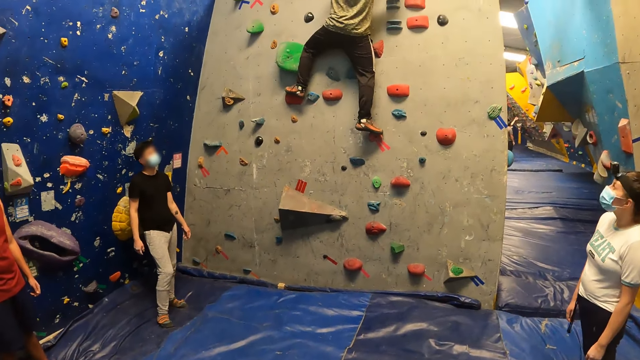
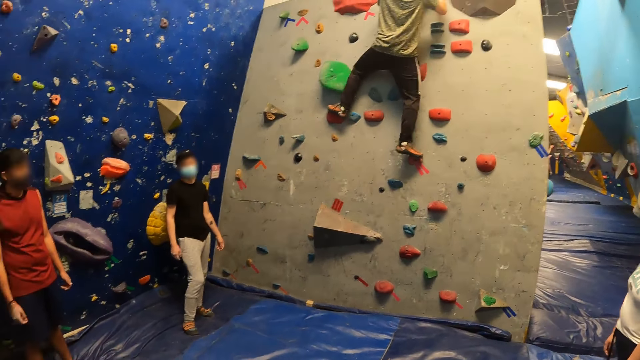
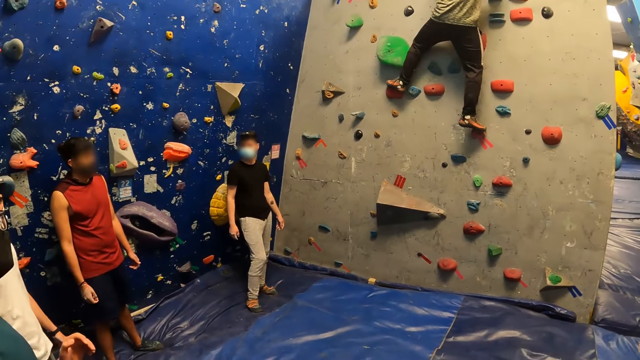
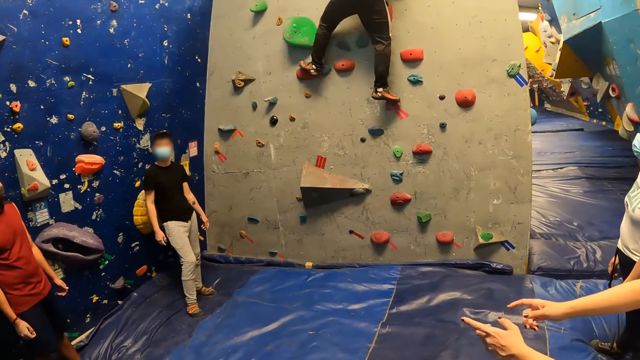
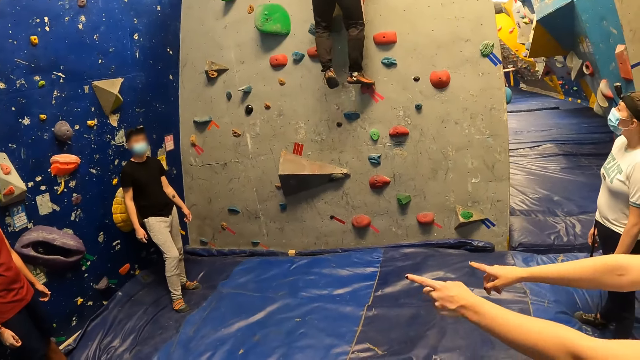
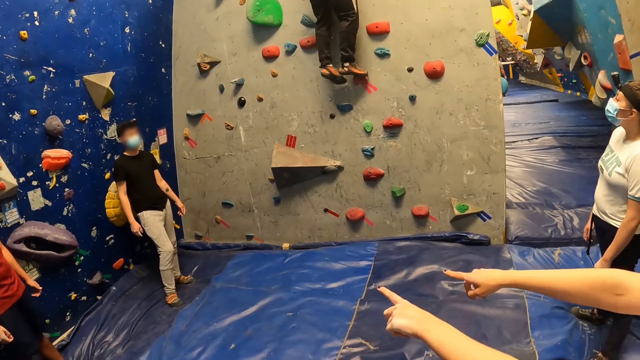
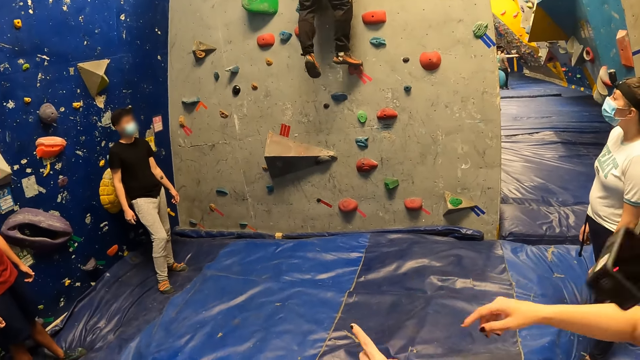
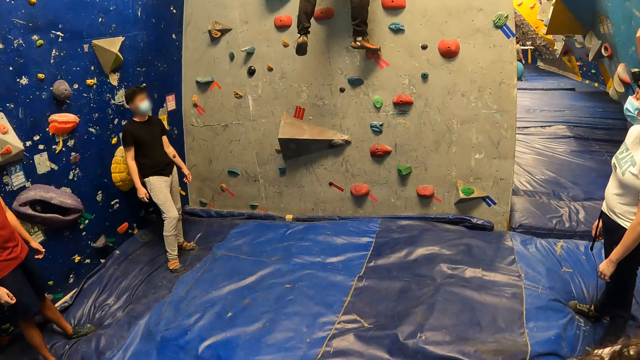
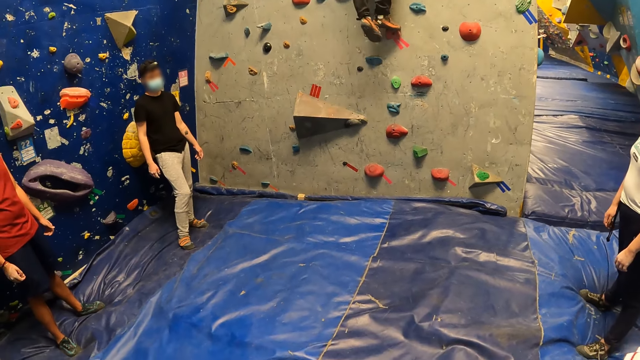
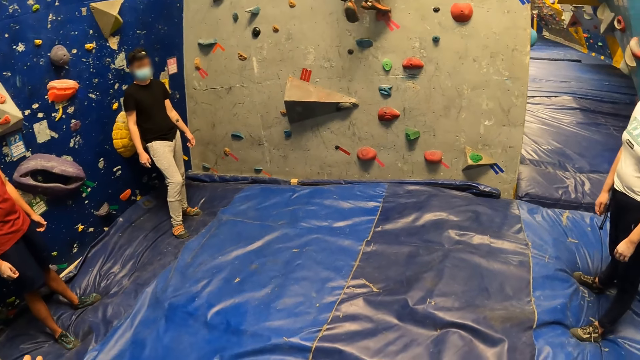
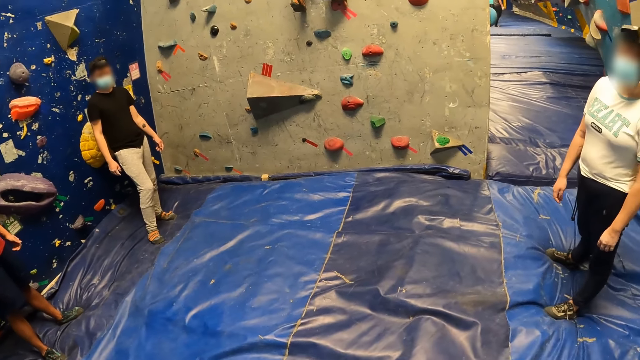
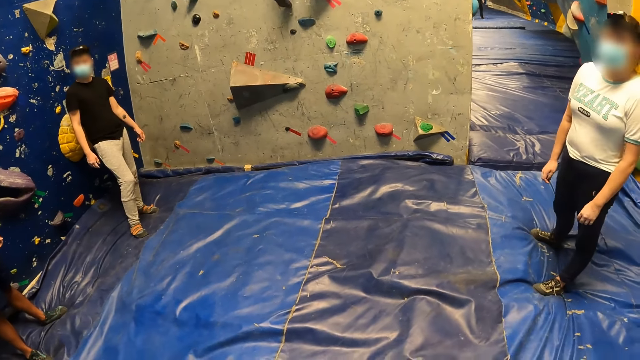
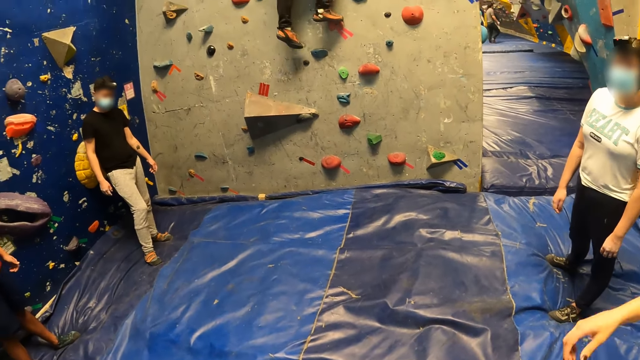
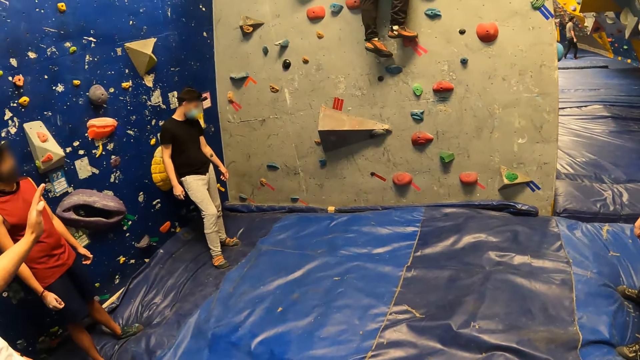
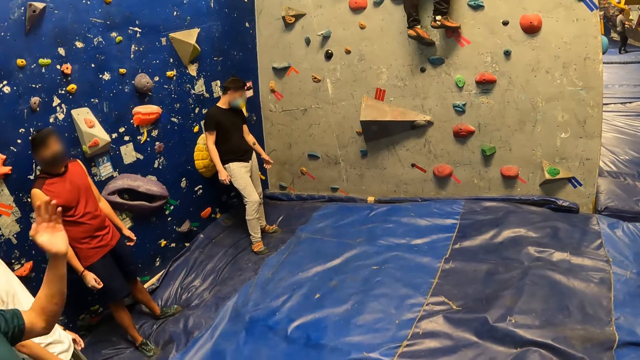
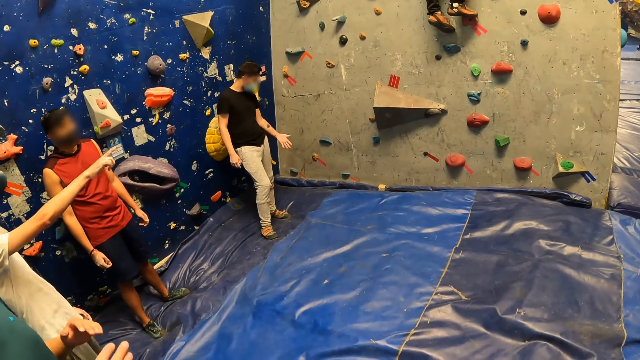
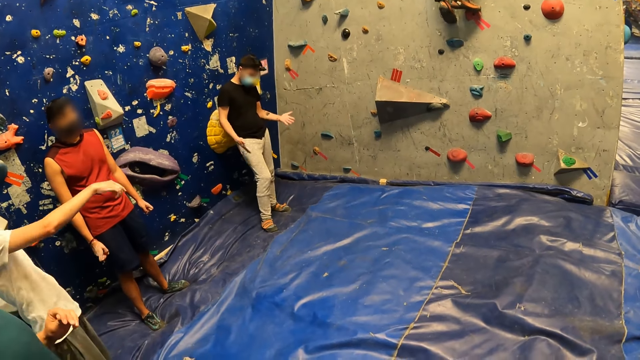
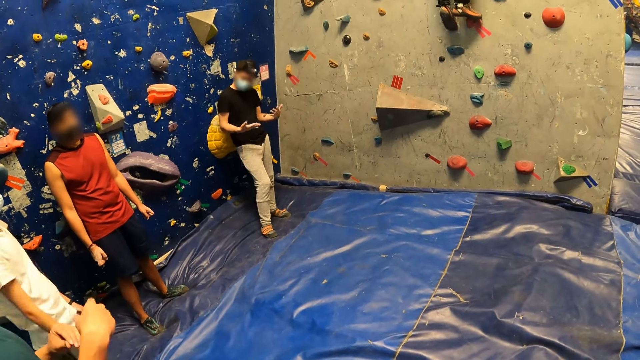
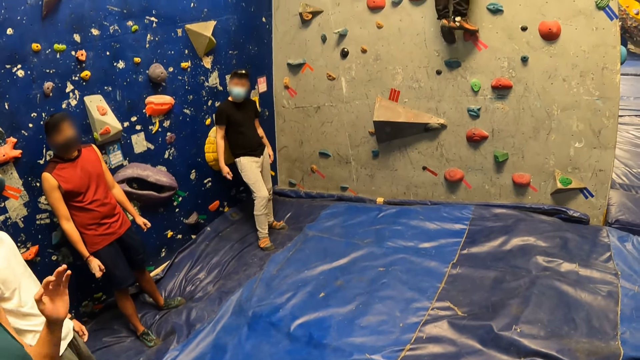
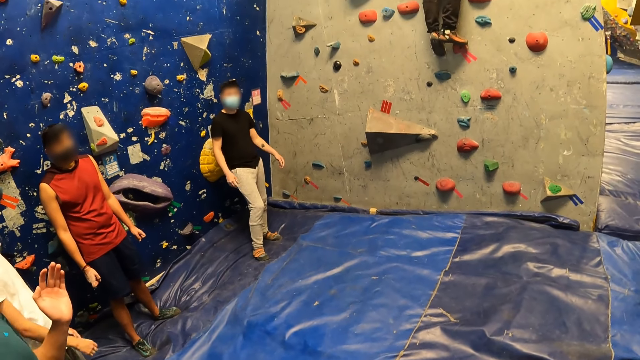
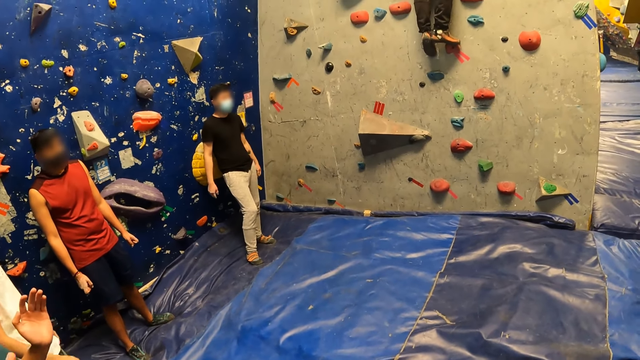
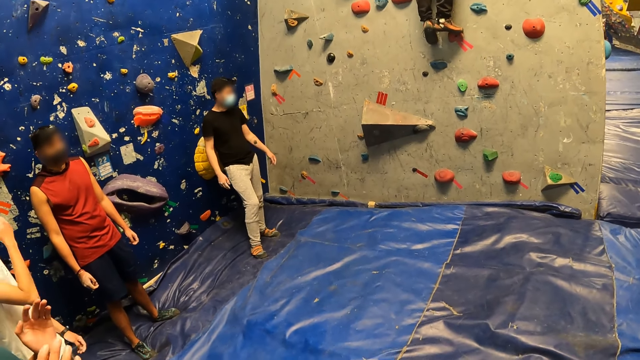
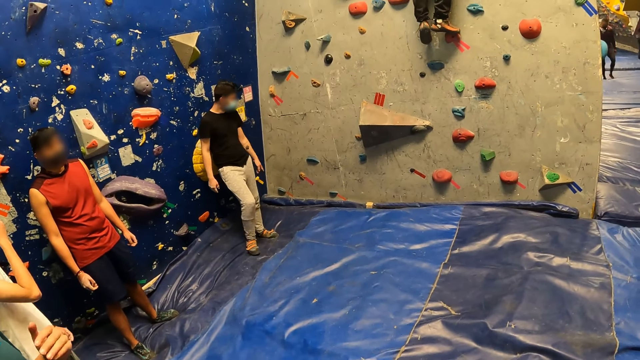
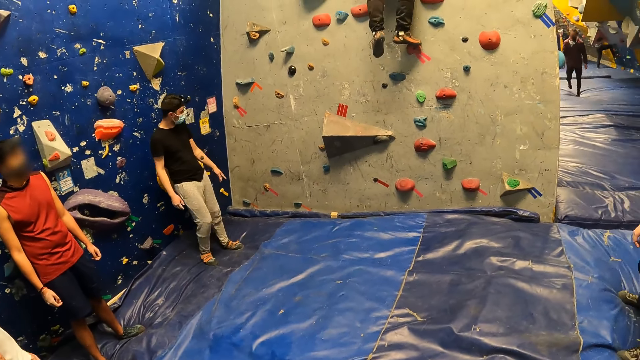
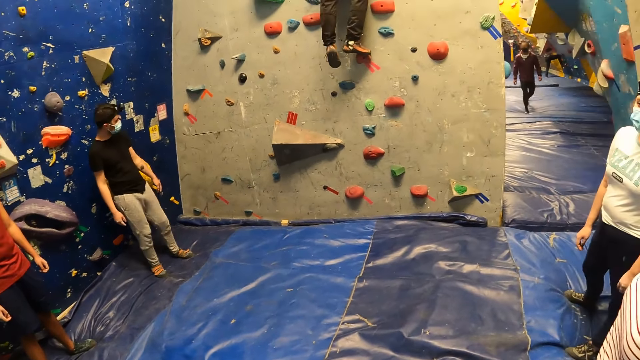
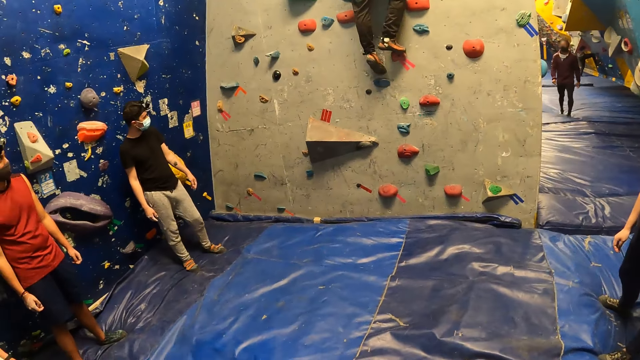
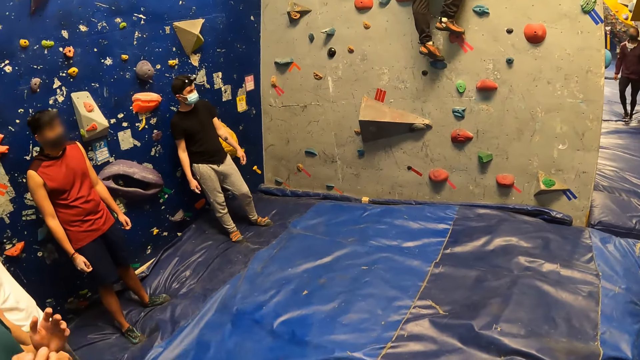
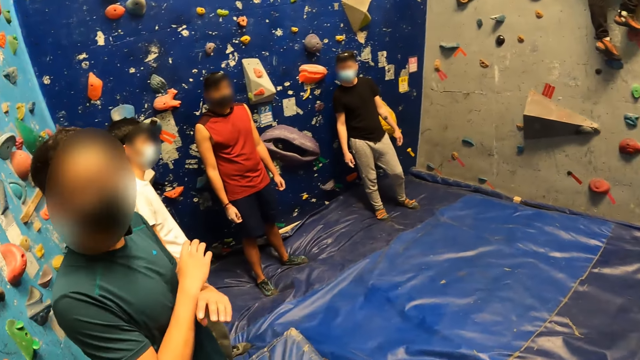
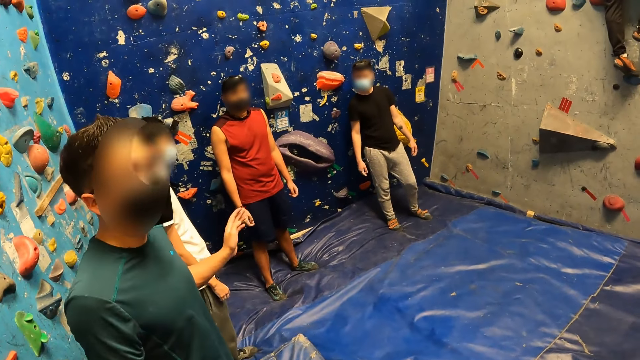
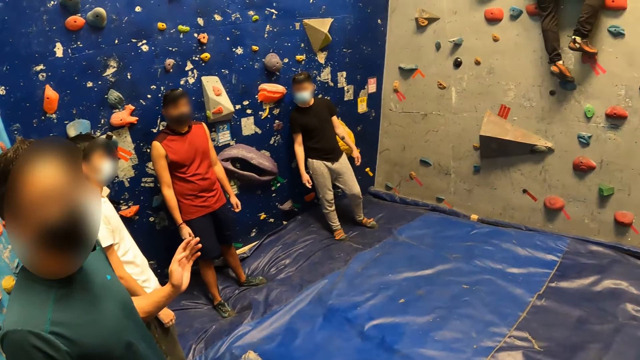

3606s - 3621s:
A man moves his leg. Another man gesticulates with his hands. A third man gesticulates with his right hand. A fourth man moves his hand. A fifth man moves his hands. A sixth man moves around. The second man interacts with the camera wearer.

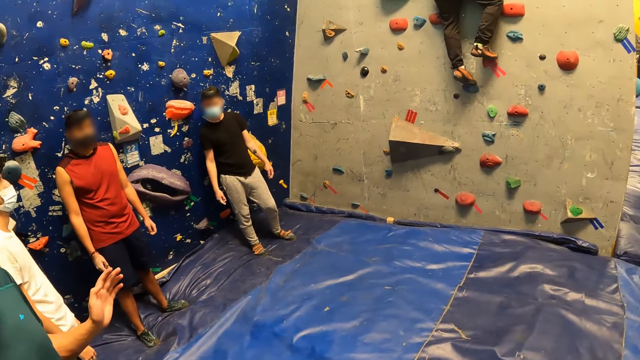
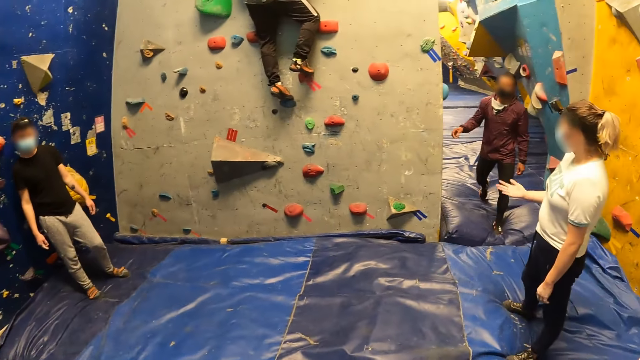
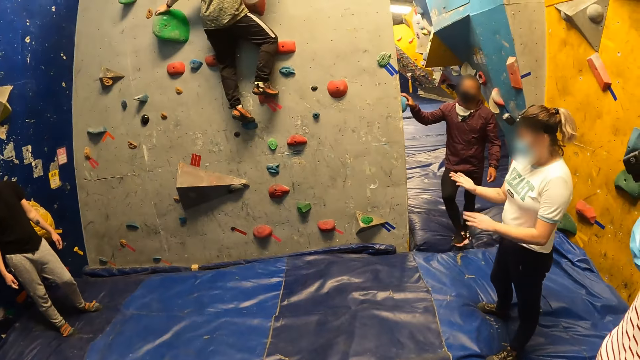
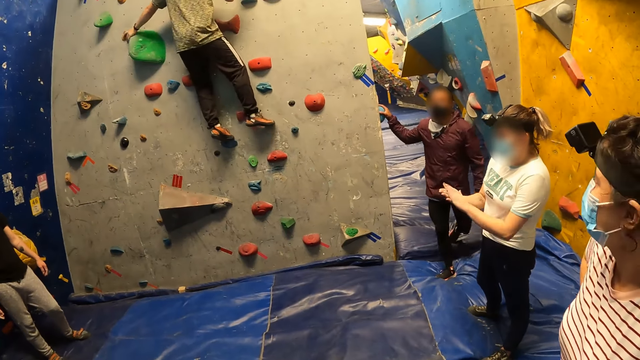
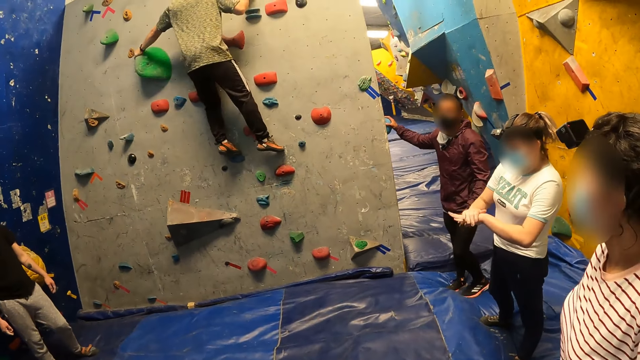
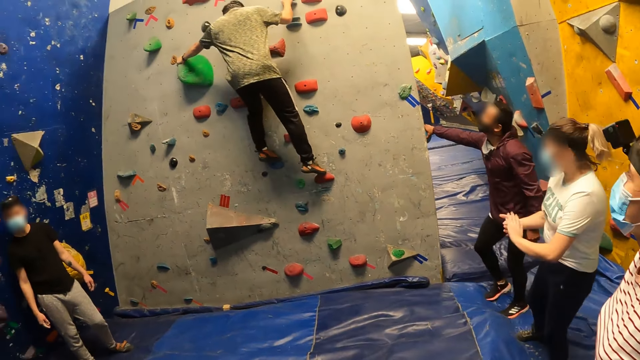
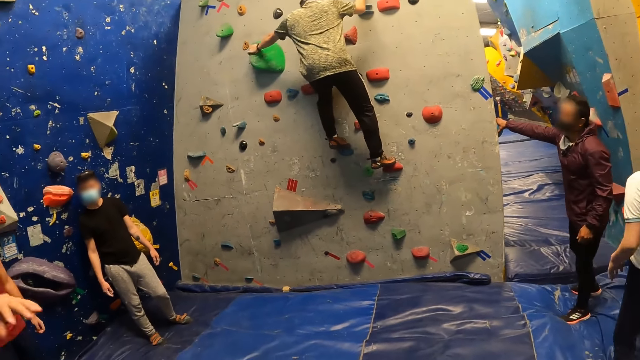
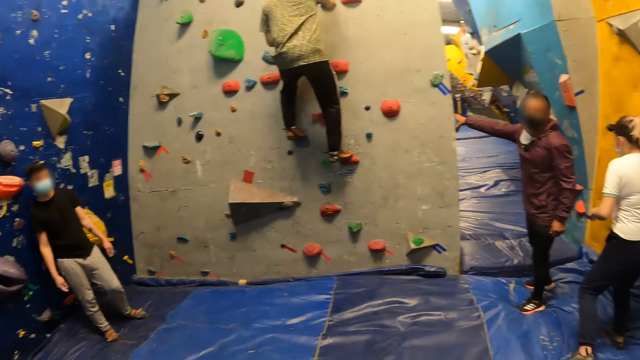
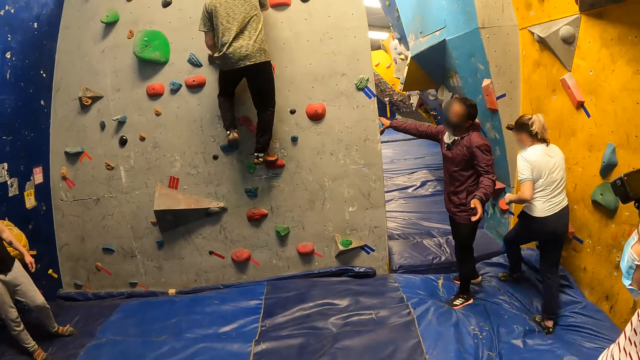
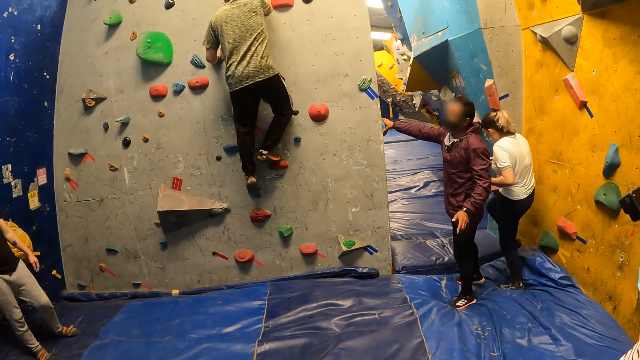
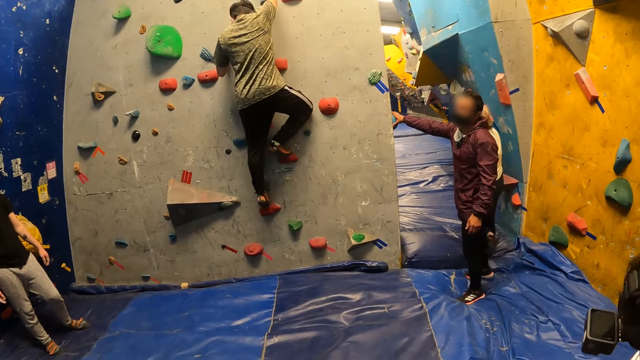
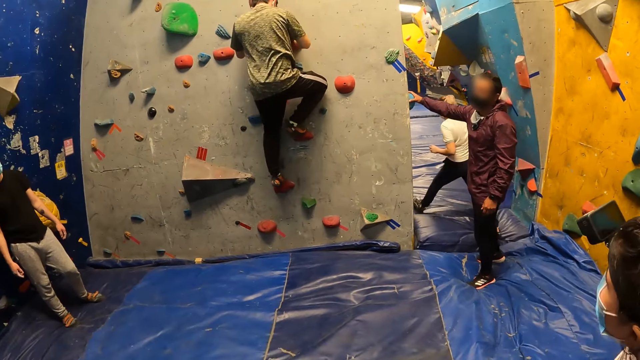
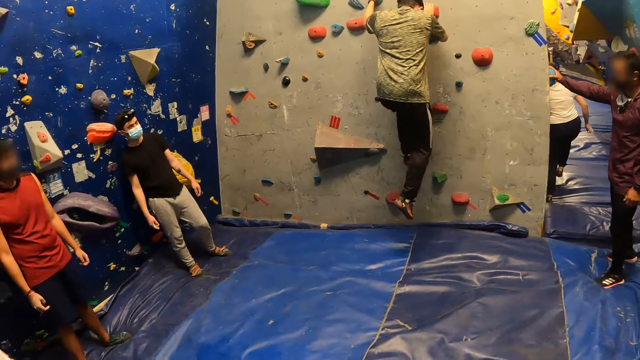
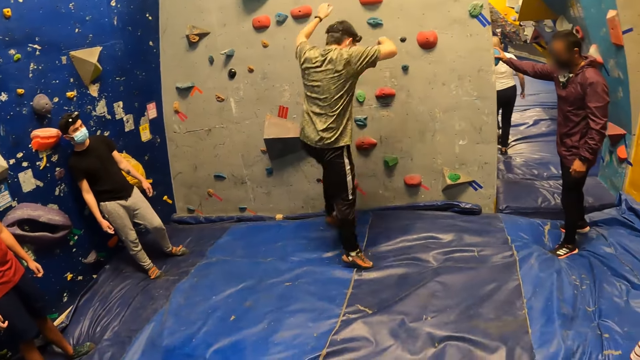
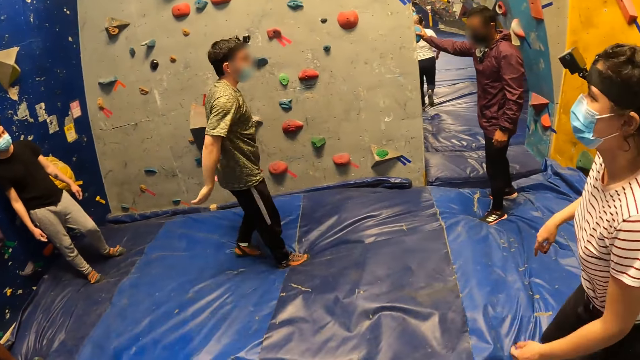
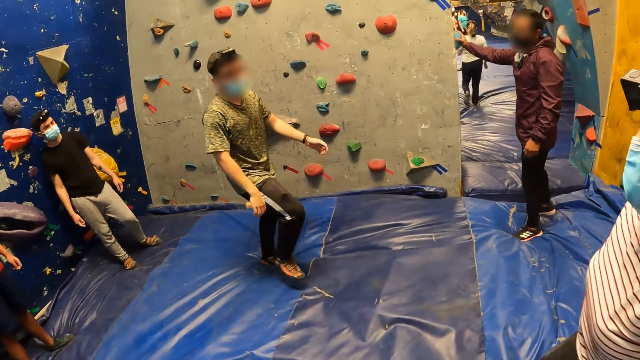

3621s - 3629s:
A man holds a rock with his right hand. Another man climbs down from the wall. A woman walks past the first man. The first man gesticulates with his left hand. A lady moves around. The other man jumps on the wall and jumps down.
